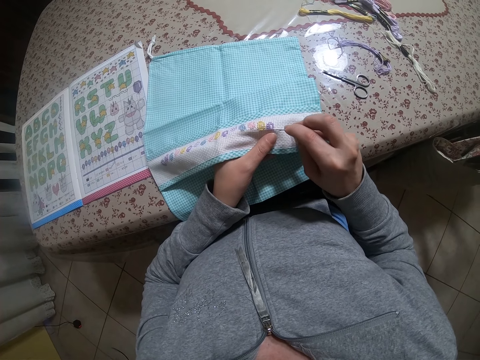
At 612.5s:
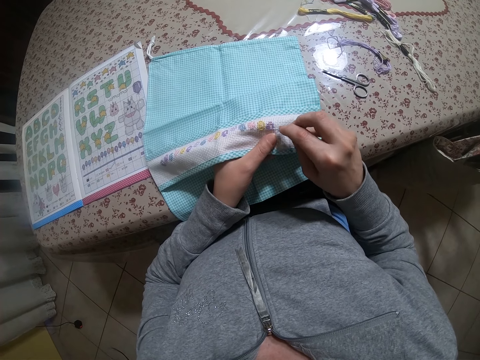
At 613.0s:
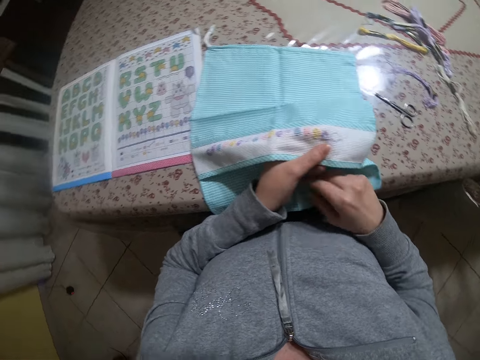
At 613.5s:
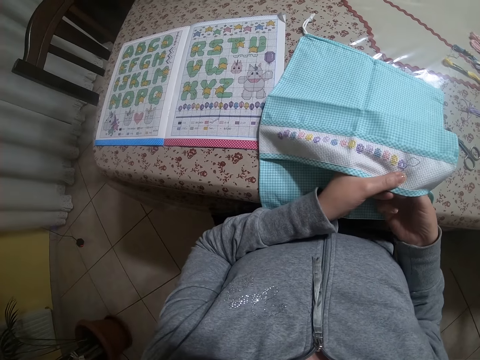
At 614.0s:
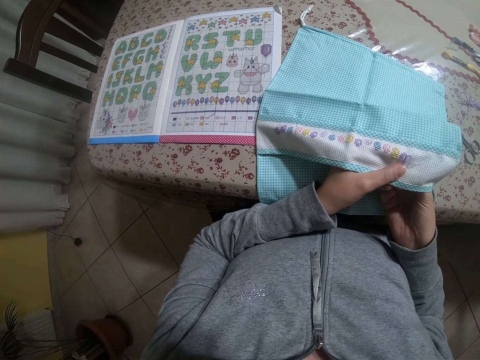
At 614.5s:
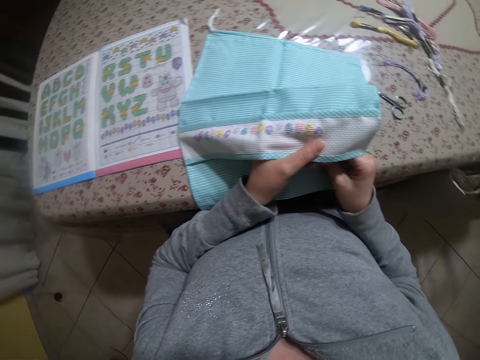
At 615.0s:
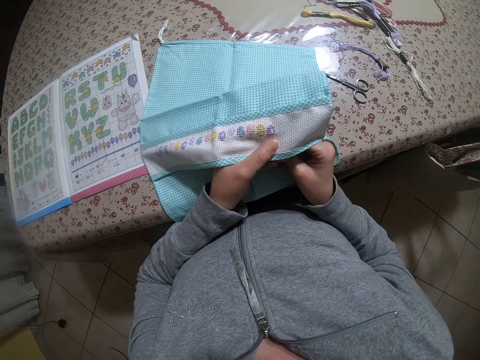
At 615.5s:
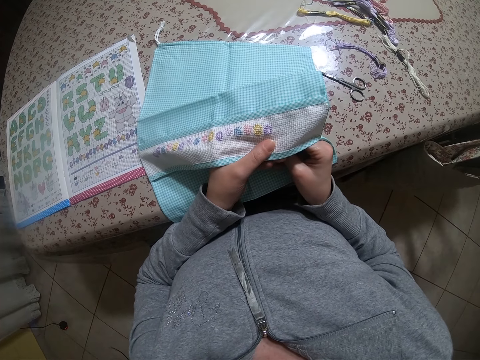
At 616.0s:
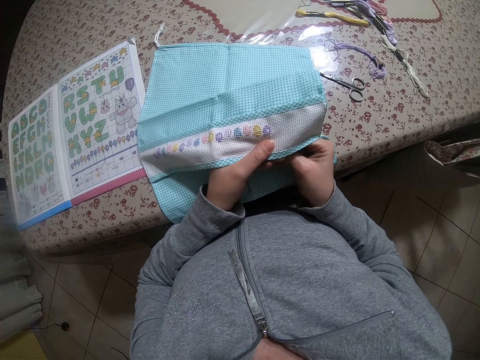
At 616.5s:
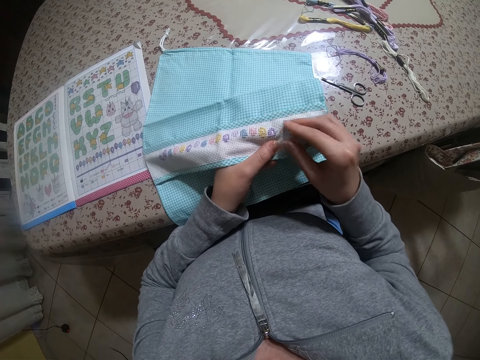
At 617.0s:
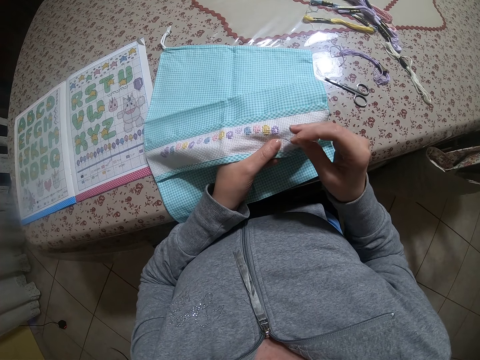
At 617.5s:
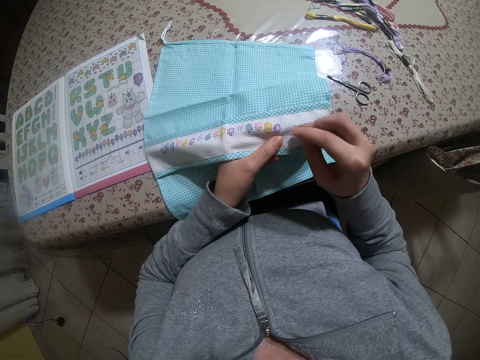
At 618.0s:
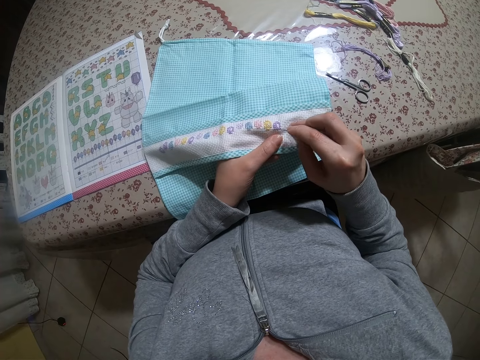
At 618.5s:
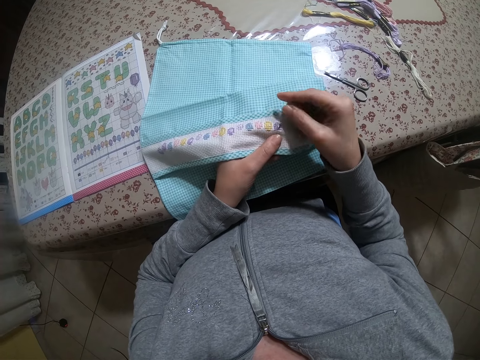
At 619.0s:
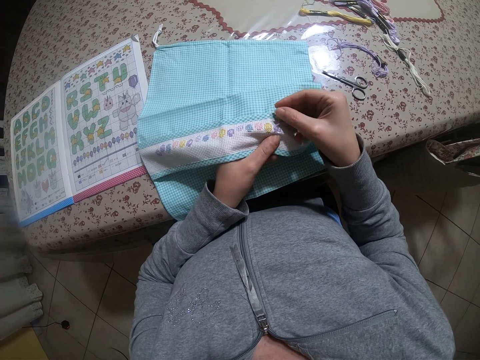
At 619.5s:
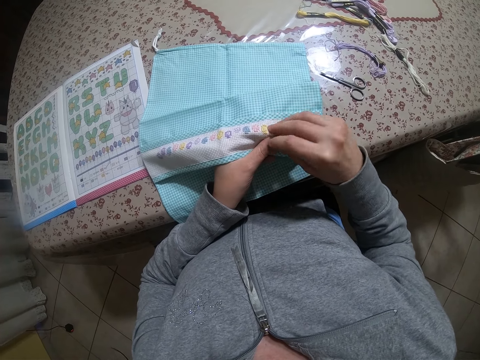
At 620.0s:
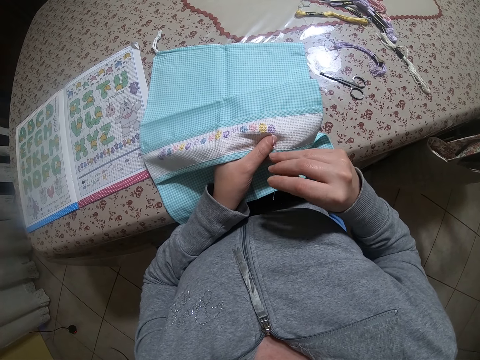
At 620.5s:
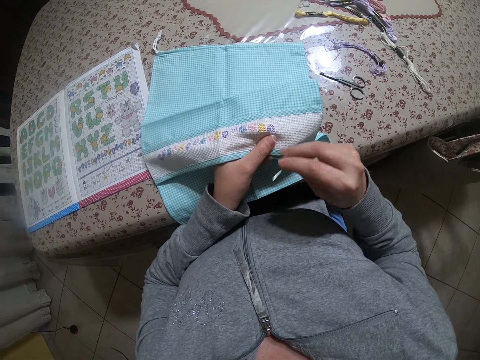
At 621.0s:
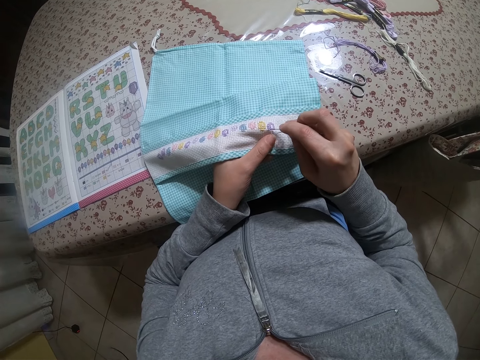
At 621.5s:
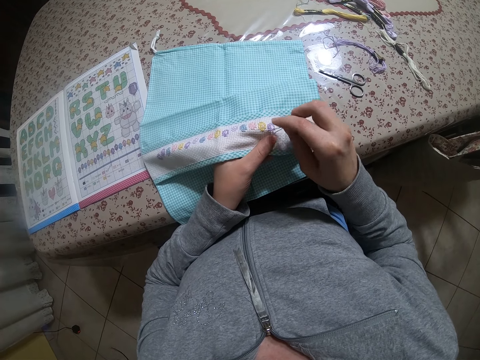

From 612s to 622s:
The camera wearer glances at the cross stitch chart on the table. They look around. They sew the cloth with the needle.

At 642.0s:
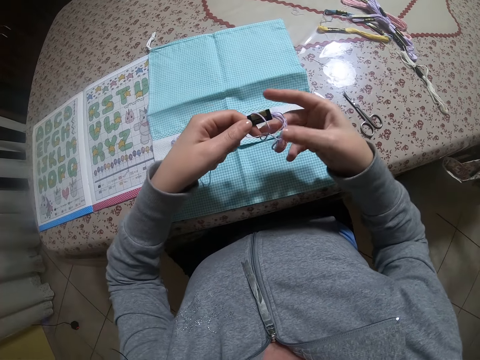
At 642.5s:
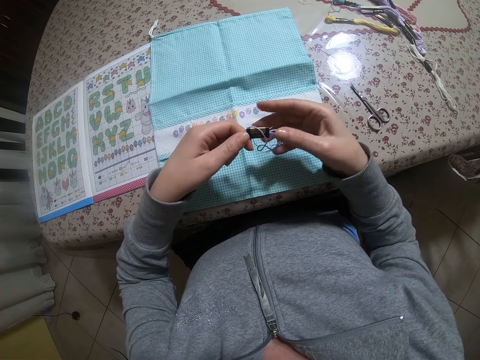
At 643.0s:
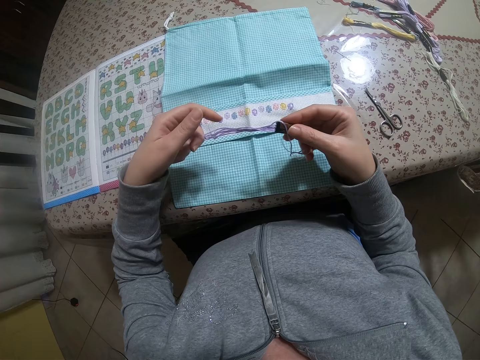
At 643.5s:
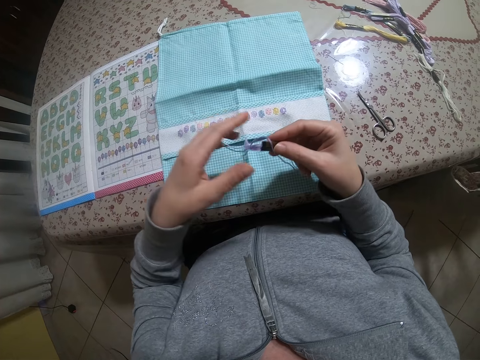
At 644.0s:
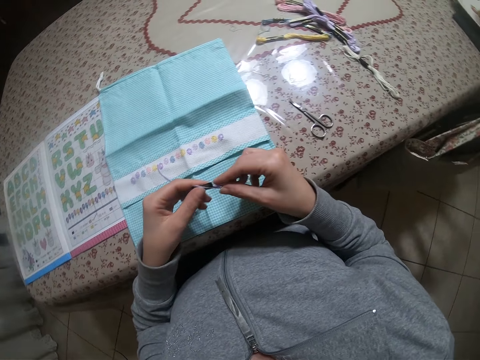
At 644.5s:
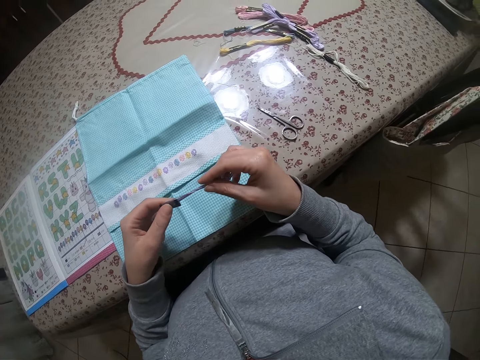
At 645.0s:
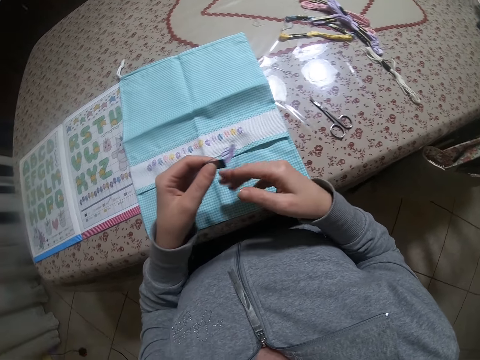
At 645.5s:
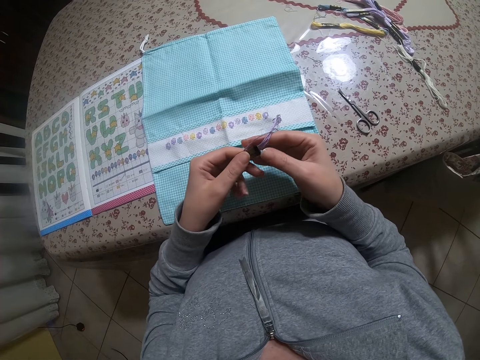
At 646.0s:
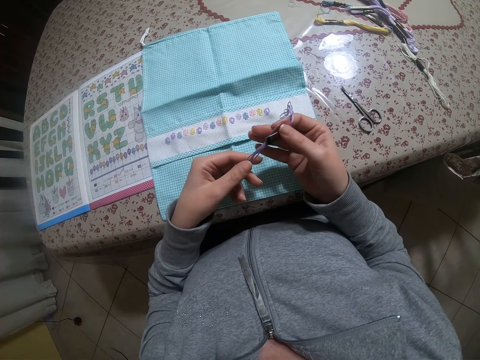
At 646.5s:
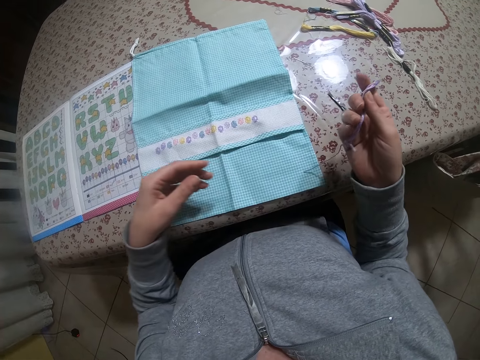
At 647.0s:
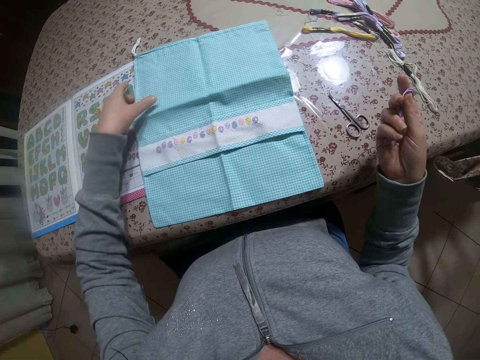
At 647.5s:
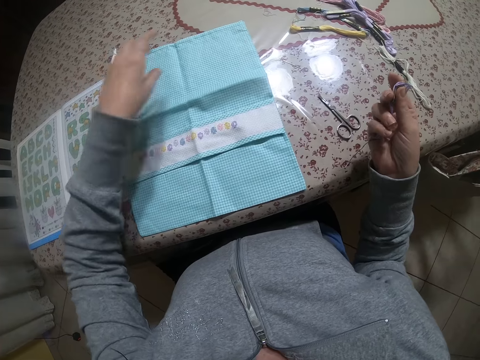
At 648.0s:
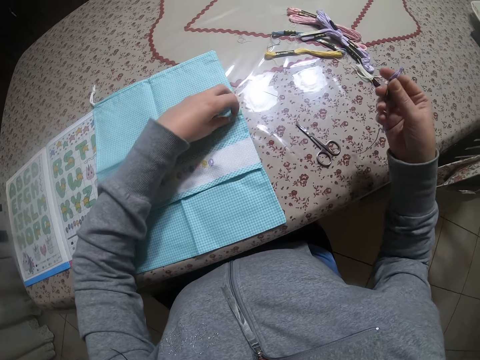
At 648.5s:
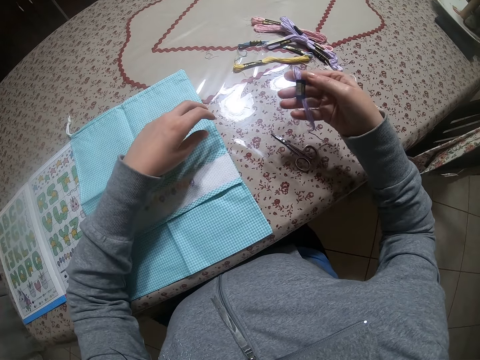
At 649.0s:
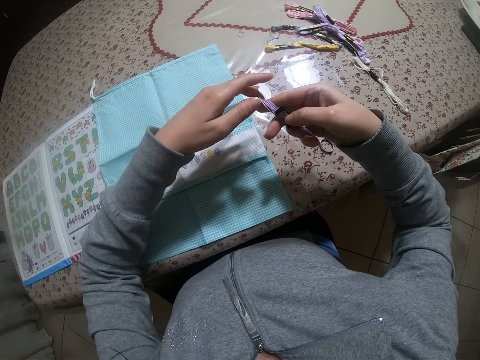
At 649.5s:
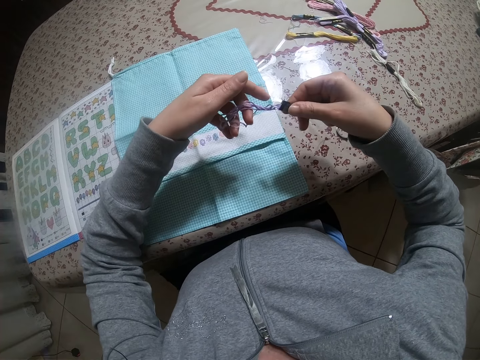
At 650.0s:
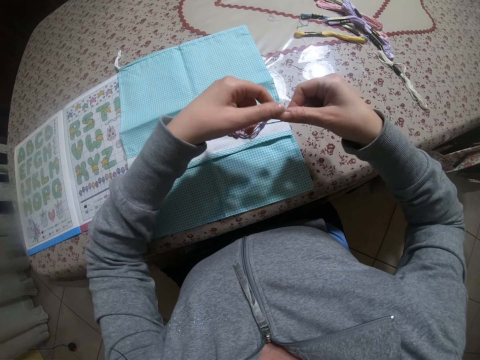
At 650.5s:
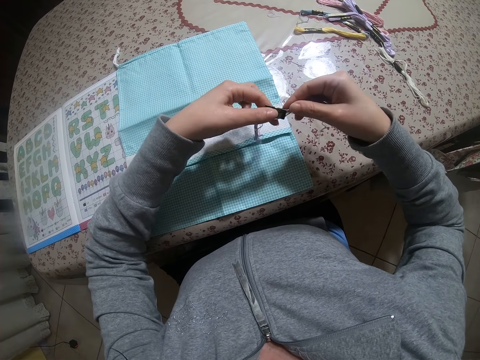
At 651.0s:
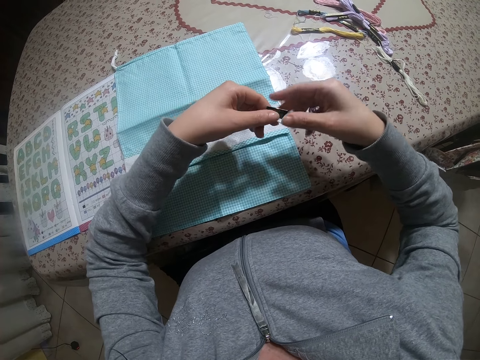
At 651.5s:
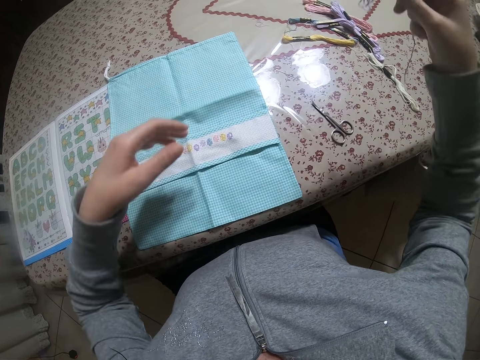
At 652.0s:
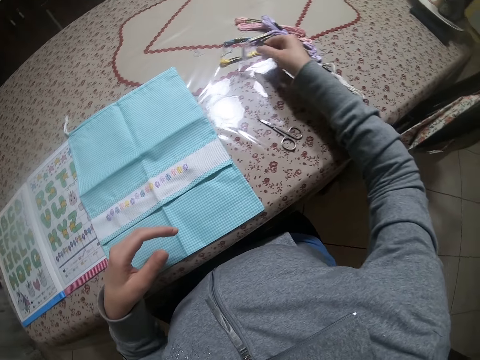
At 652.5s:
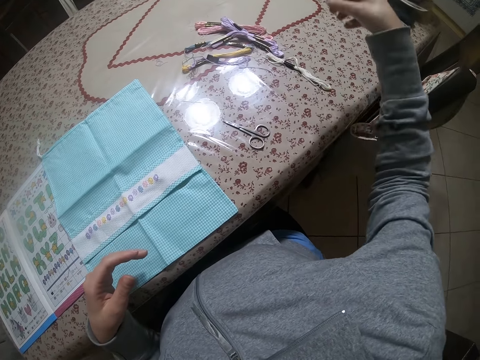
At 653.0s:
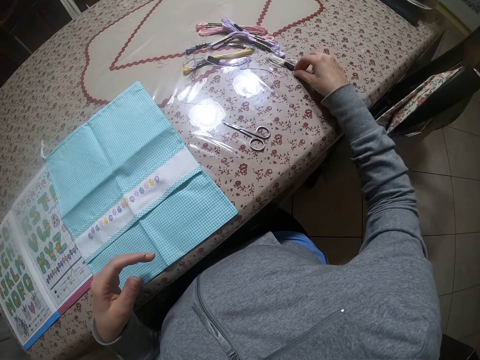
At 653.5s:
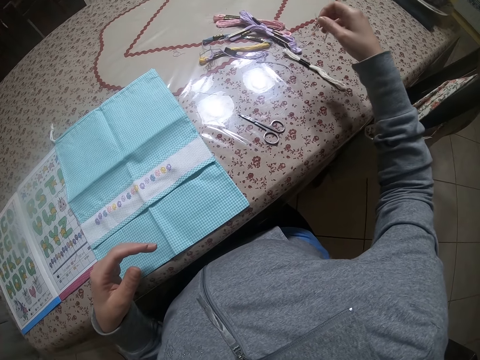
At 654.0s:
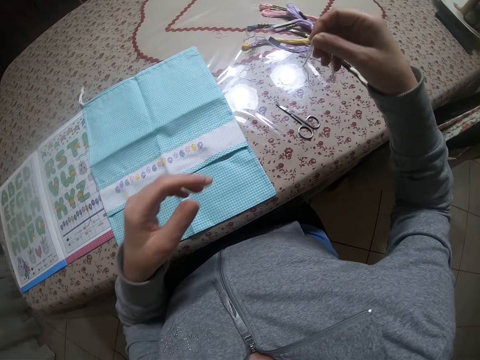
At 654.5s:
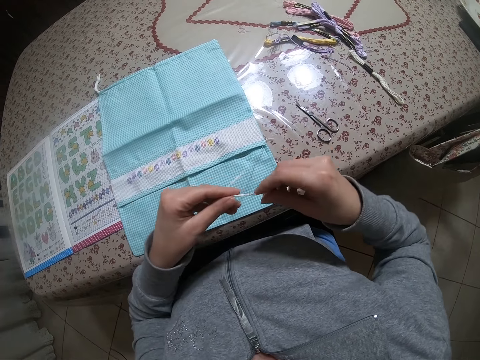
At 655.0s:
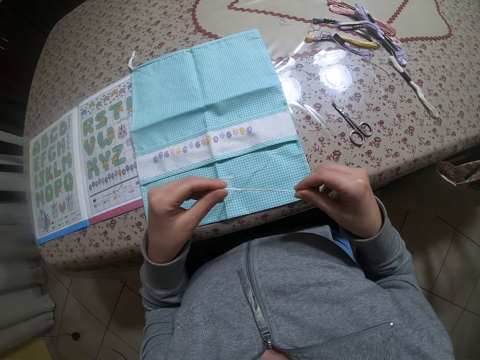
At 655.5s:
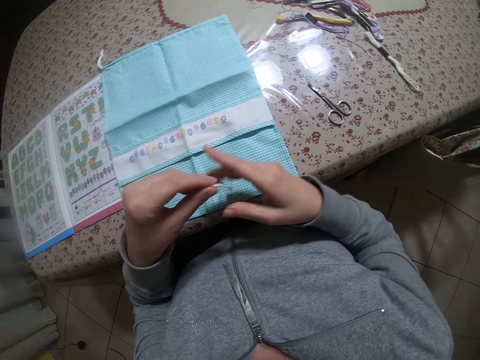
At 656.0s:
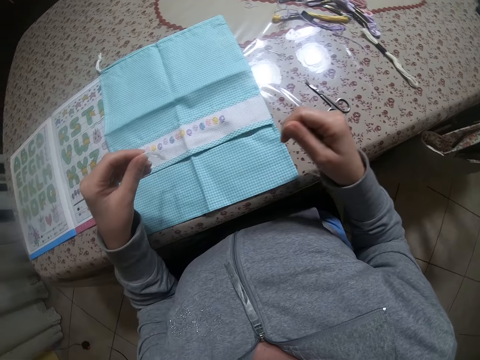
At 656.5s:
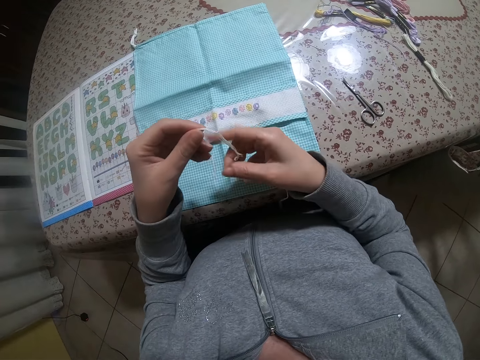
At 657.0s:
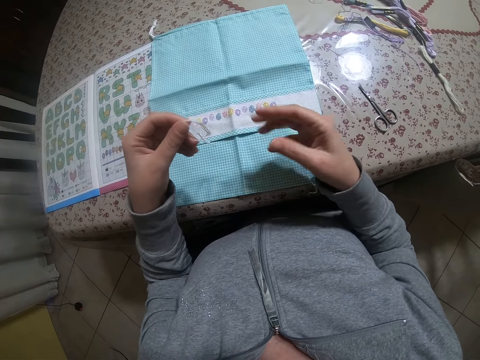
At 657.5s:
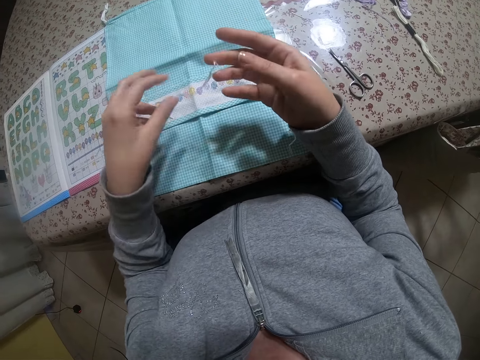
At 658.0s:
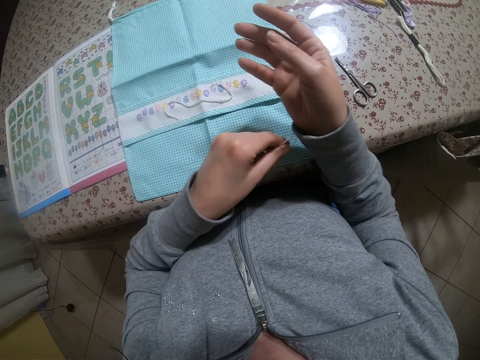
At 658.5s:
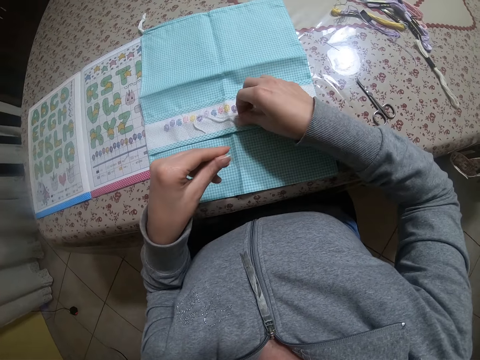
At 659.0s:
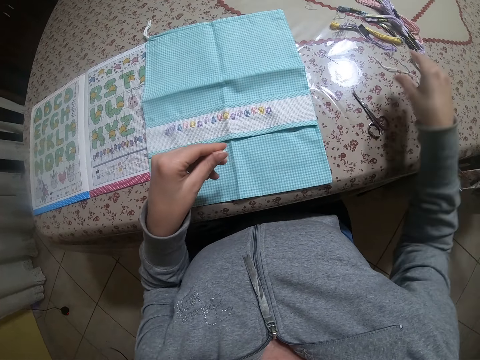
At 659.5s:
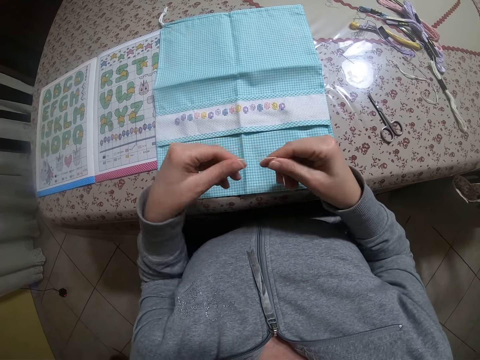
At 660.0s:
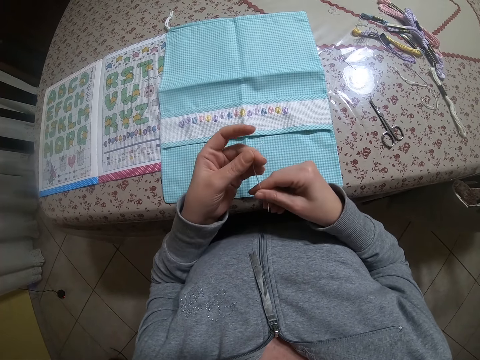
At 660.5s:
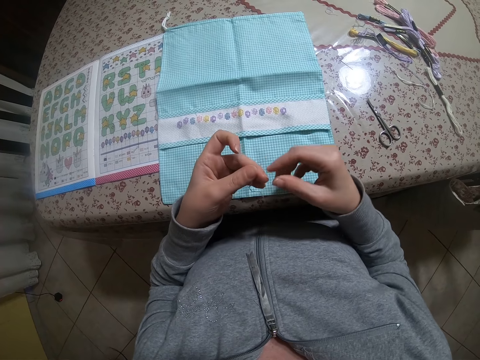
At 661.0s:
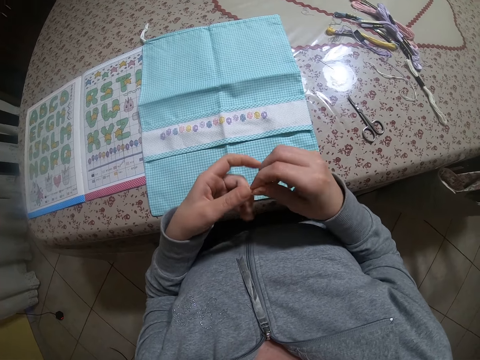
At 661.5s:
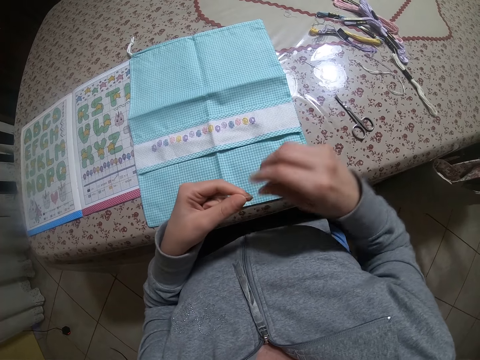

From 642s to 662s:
The camera wearer untangles the lilac embroidery thread with both hands. She holds the thread. She shifts the piece of cloth on the table with her left hand. She picks up the cloth. She untangles the lilac embroidery thread with both hands. She drops the lilac embroidery thread in her right hand on the table. She picks up a white embroidery thread on the table with her right hand. She untangles the white embroidery thread with both hands. She stretches the thread. She drops the white embroidery thread in her left hand on the piece of cloth on the table. She removes a white embroidery thread from the right sleeve of her cloth with her left hand. She picks up the white embroidery thread on the piece of cloth on the table with her right hand. She drops the white embroidery thread in her right hand on the table. She straightens the white embroidery thread with both hands. She holds the thread.
